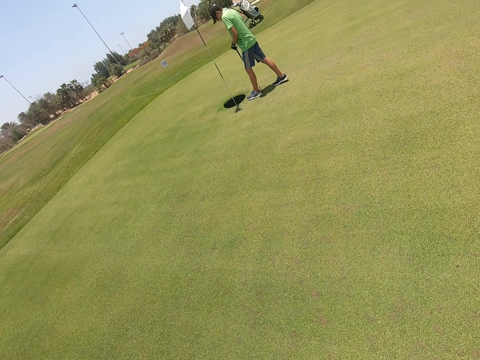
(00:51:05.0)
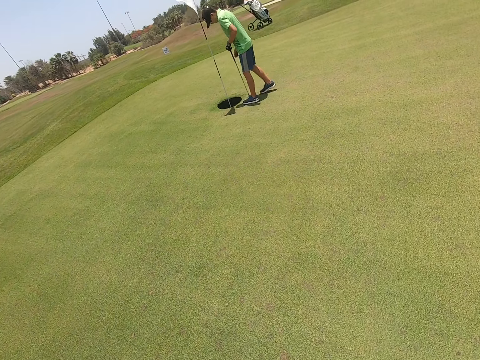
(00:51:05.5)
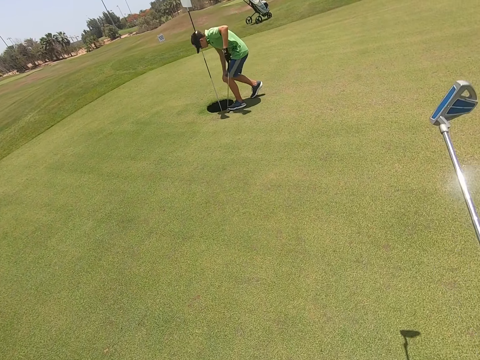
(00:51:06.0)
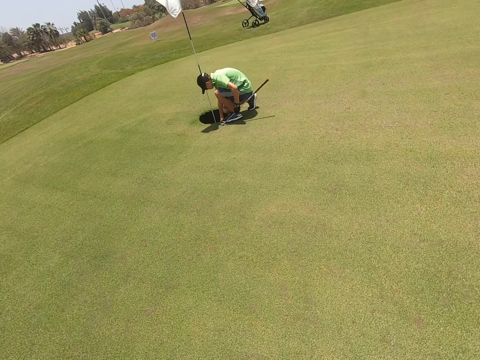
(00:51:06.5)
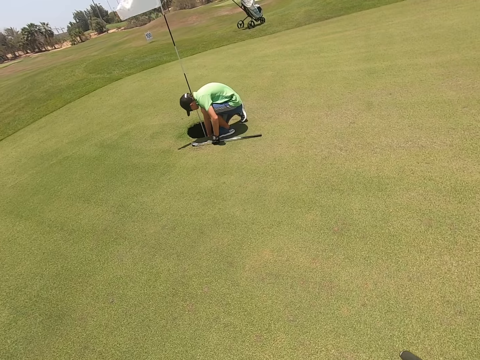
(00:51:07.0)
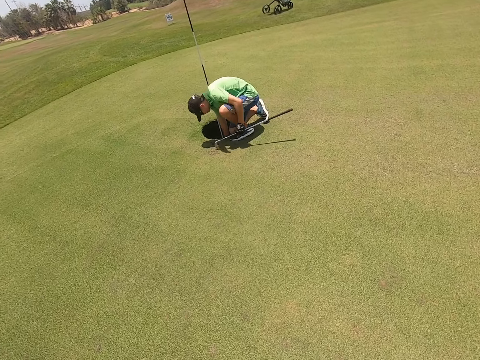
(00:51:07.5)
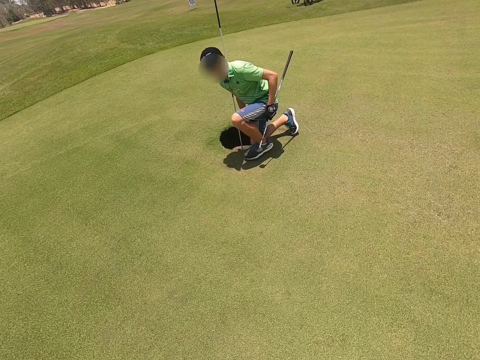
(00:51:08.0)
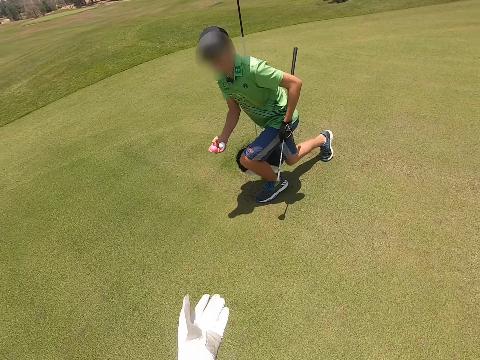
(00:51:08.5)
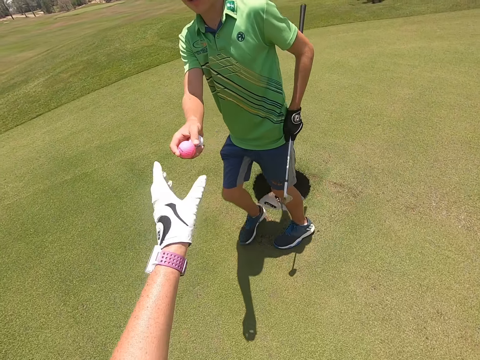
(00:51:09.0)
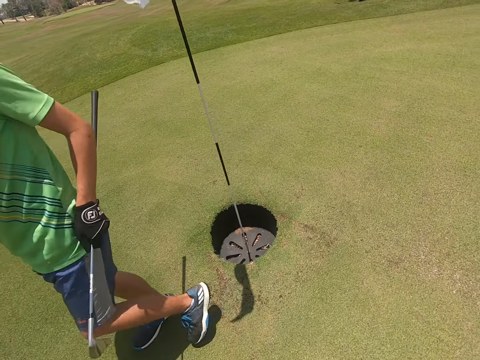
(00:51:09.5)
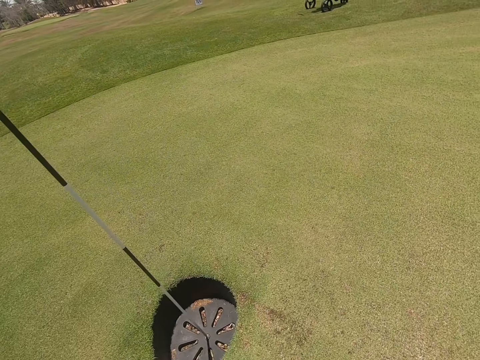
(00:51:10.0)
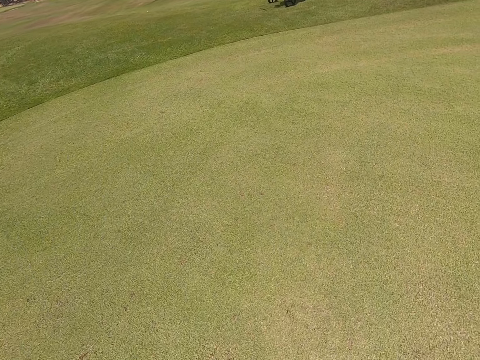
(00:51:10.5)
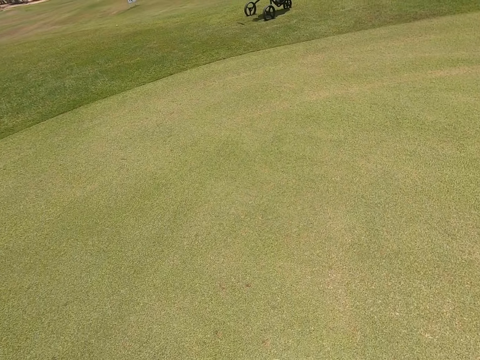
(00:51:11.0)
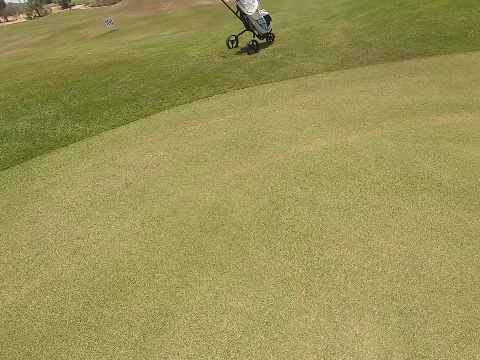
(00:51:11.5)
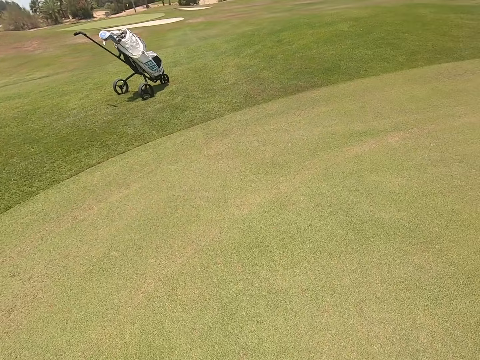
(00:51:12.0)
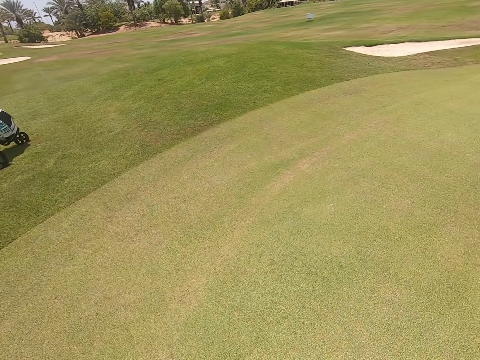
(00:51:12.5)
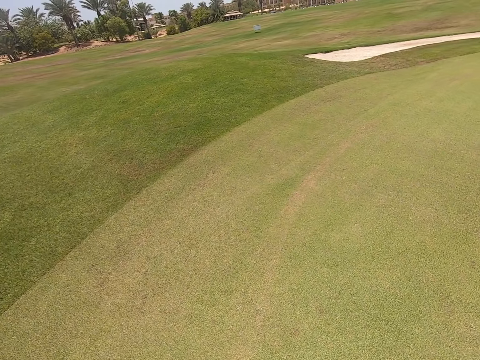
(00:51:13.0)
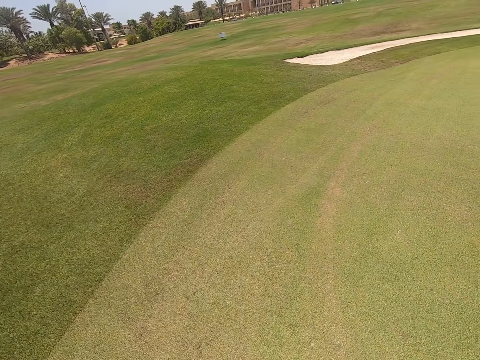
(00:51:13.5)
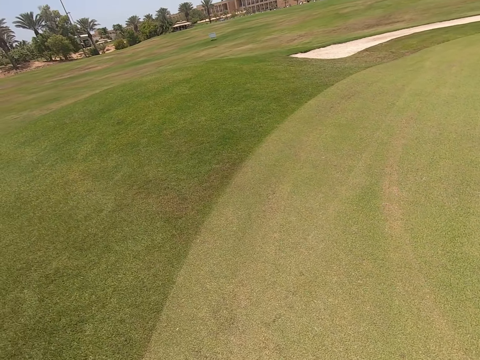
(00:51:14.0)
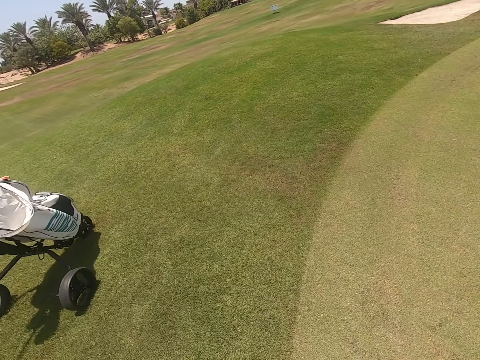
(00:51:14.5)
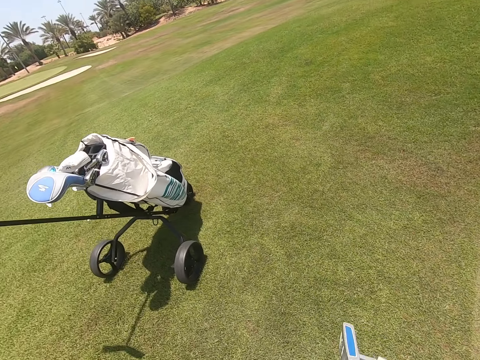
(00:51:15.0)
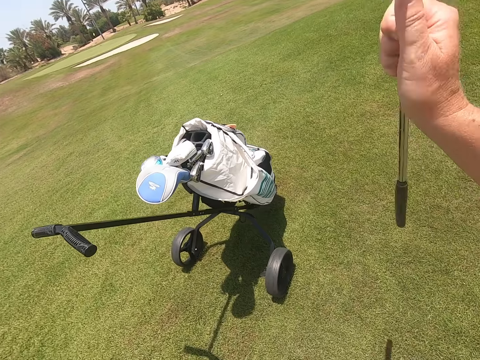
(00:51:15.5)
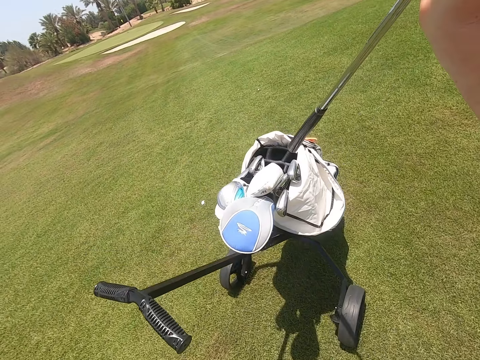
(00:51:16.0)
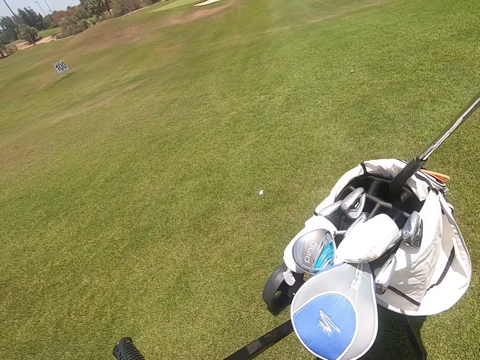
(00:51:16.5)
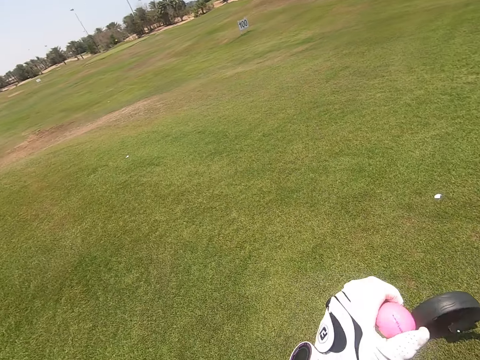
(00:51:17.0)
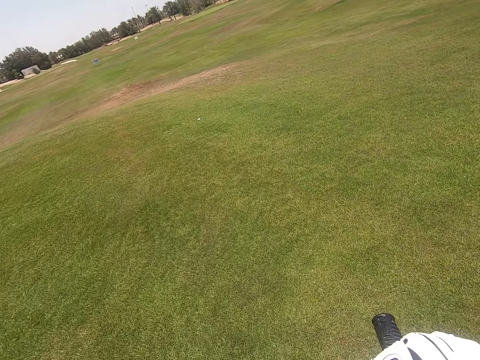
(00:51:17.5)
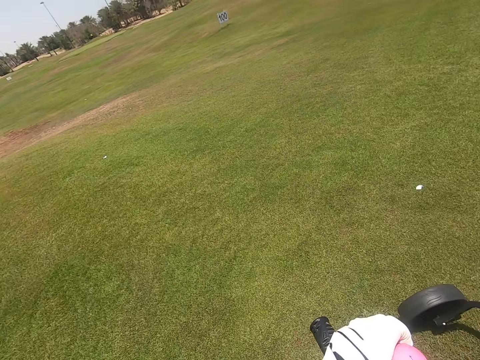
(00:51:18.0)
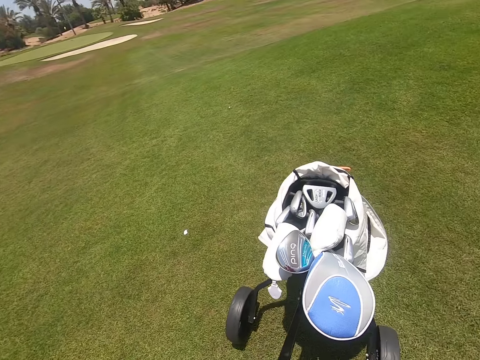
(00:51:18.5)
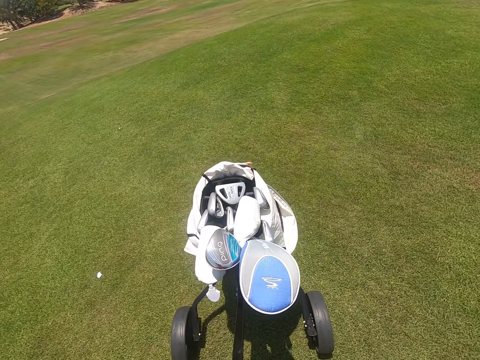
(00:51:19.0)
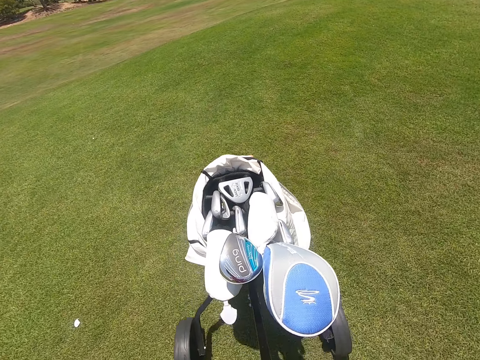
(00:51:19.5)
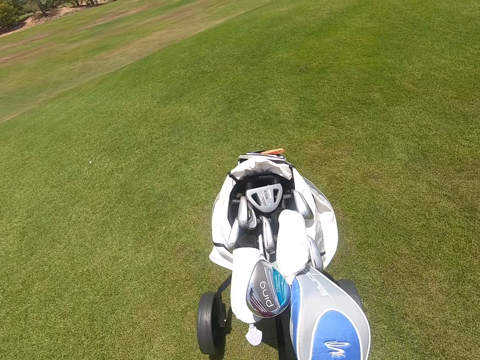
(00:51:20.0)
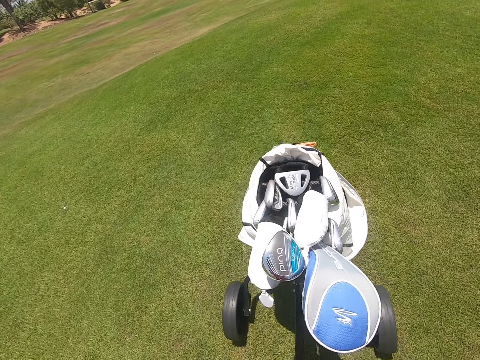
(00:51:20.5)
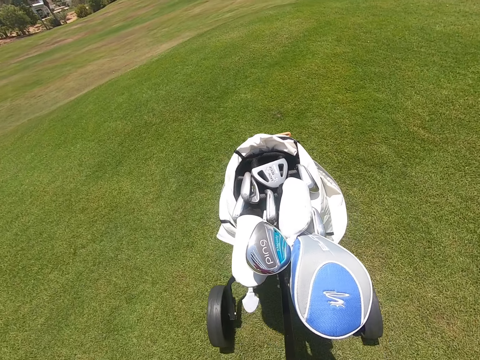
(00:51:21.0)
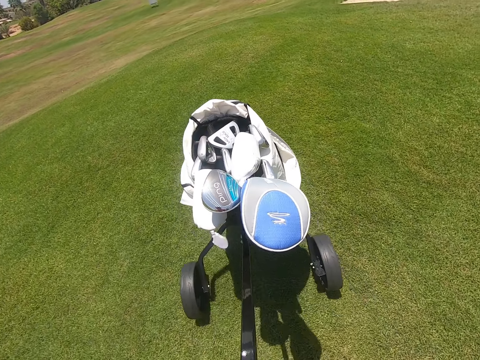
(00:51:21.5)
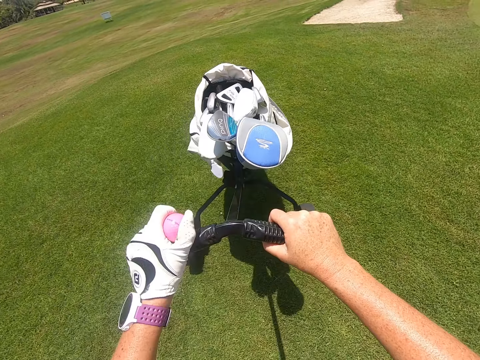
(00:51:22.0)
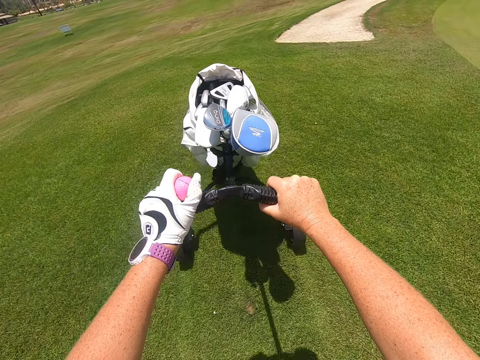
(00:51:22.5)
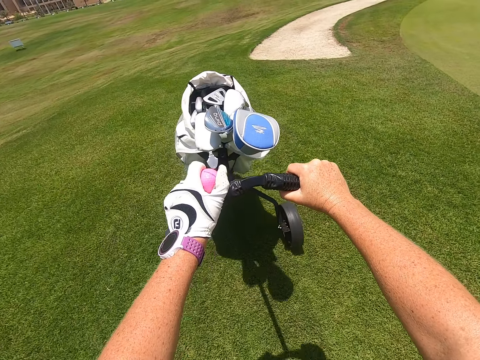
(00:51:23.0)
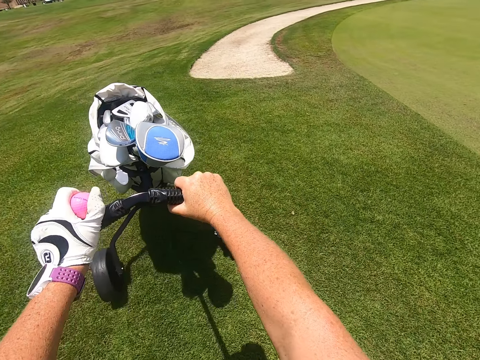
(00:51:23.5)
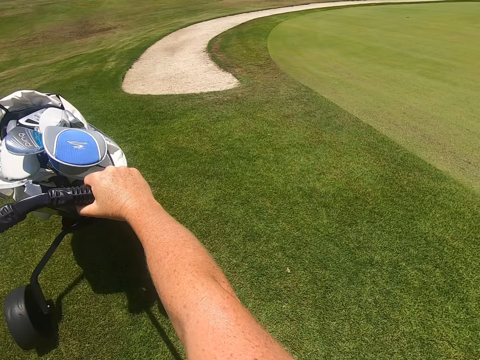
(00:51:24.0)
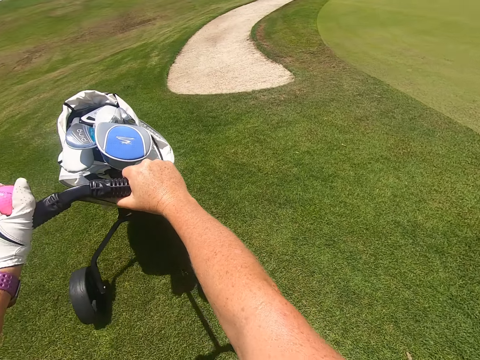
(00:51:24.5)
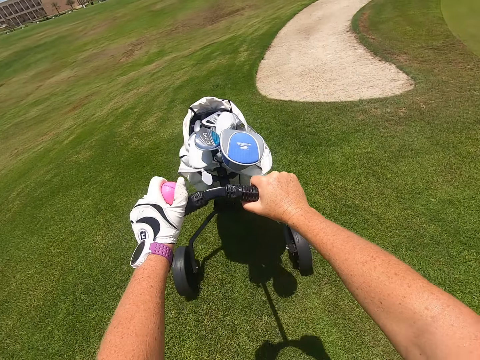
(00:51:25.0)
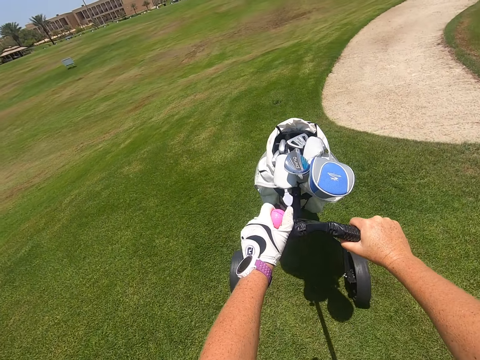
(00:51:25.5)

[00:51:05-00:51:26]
A man picks up the golf ball from the golf hole. The man walks around the golf course. The camera wearer takes the golf ball from the man. The man gives the camera wearer the golf ball. The camera wearer walks around the golf course. They walk in the field. They put the golf stick in the golf cart bag. They move the golf cart bag around the golf course.

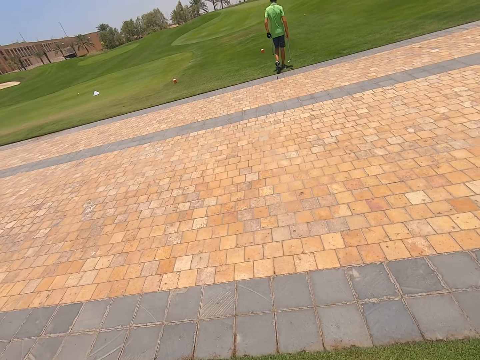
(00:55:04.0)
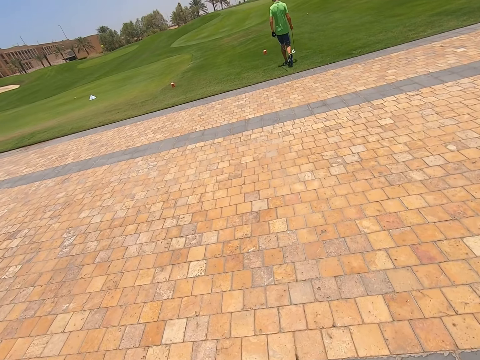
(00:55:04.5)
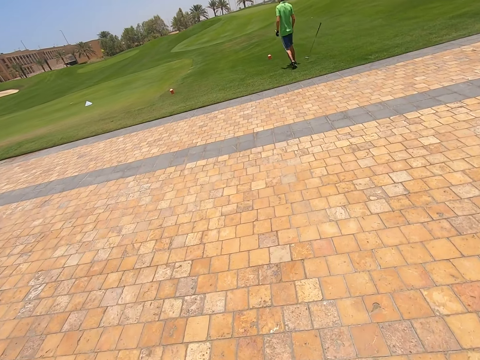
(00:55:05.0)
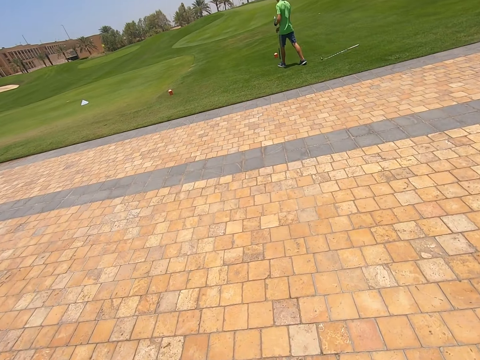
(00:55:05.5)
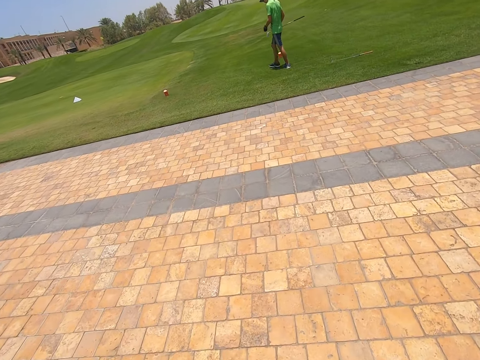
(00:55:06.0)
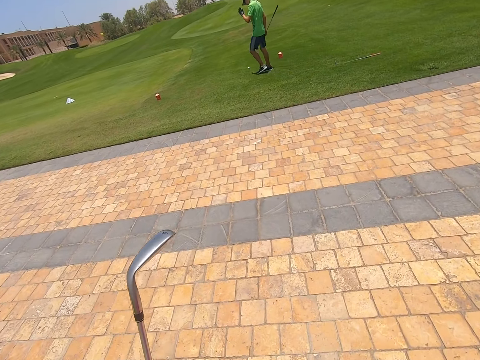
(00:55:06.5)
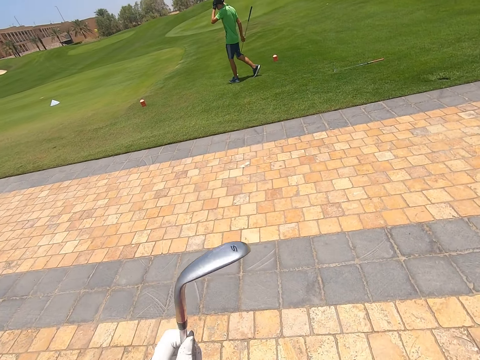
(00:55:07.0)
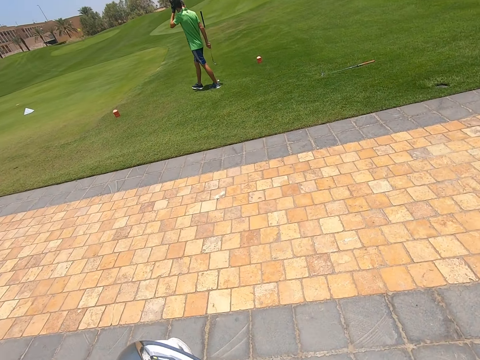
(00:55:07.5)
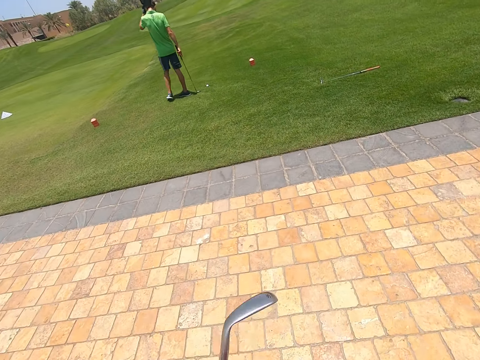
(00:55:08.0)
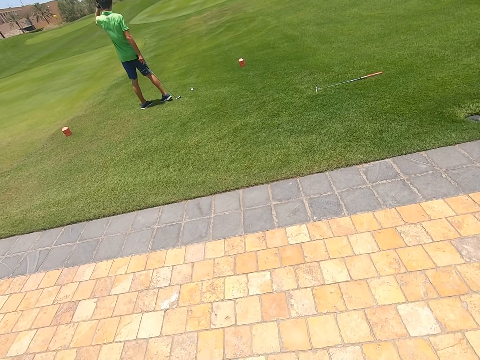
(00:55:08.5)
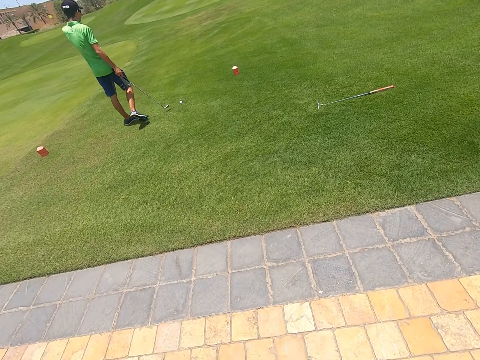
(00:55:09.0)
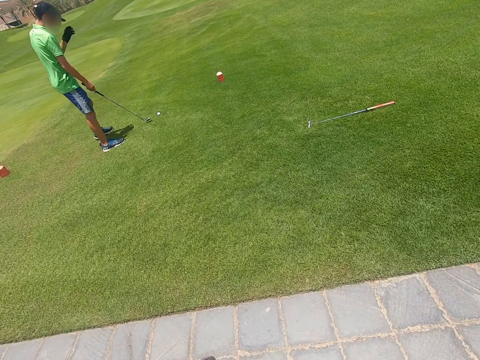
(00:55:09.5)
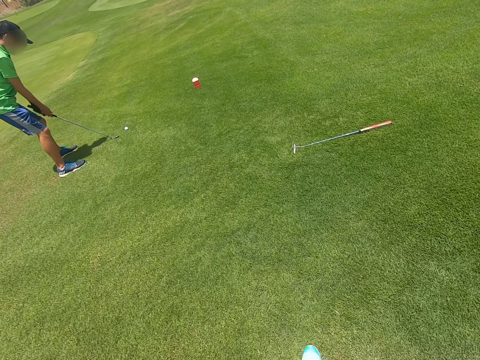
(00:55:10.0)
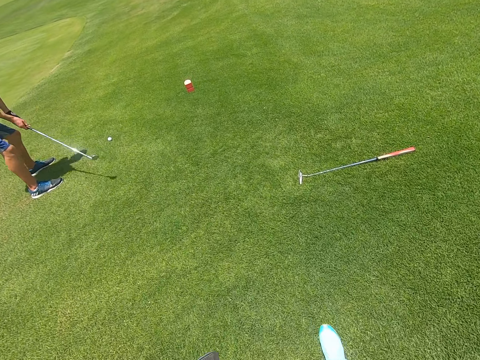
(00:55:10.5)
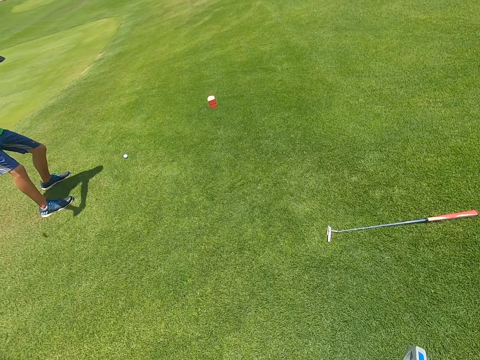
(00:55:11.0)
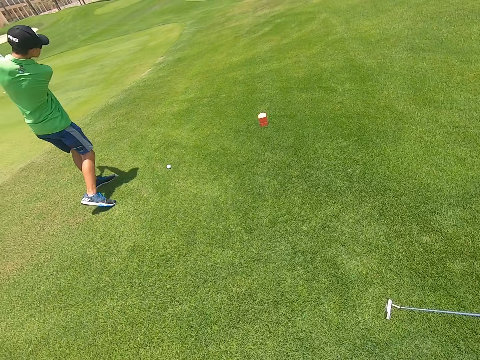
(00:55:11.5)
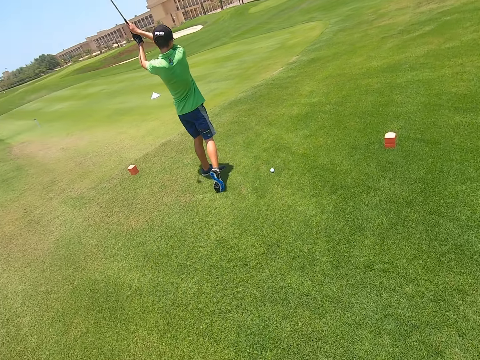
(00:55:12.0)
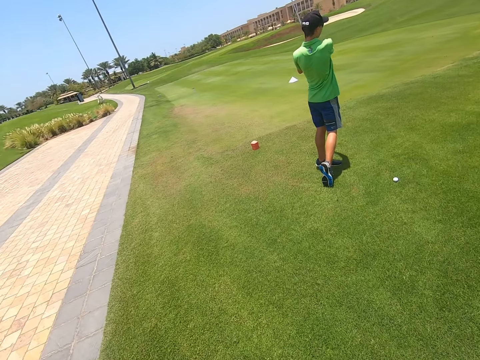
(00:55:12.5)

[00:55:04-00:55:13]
A man puts down a hockey stick. The camera wearer moves the golf stick. They walk around the golf course. The man moves the golf stick and plays golf with the hockey stick.
